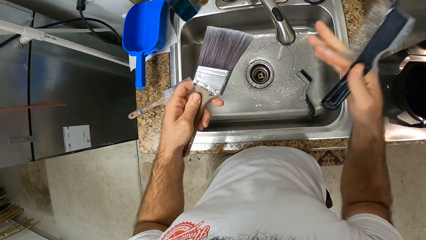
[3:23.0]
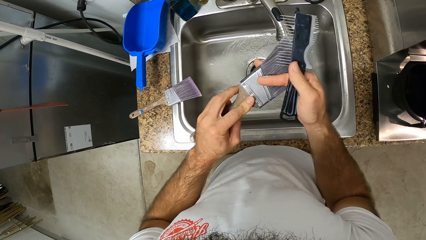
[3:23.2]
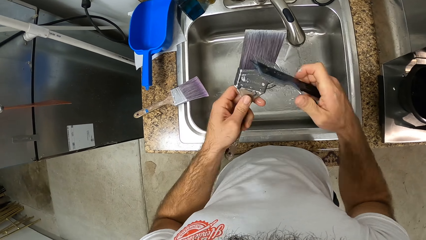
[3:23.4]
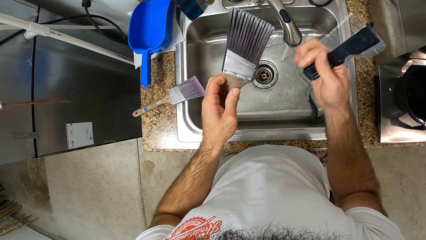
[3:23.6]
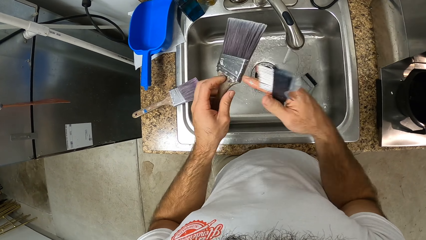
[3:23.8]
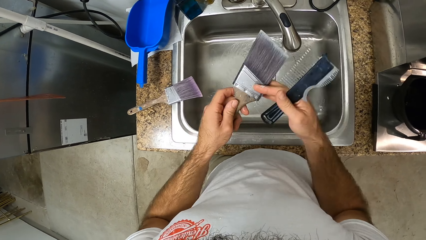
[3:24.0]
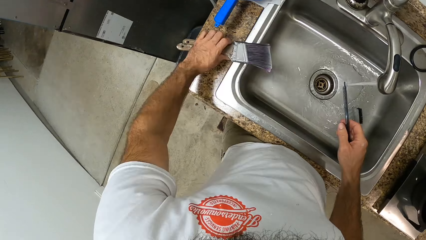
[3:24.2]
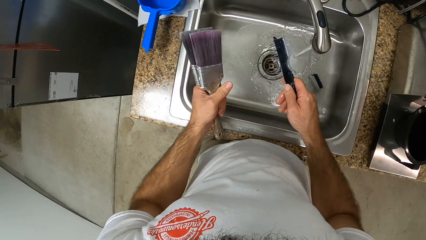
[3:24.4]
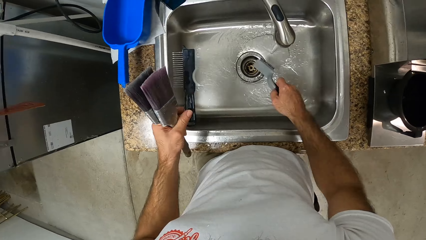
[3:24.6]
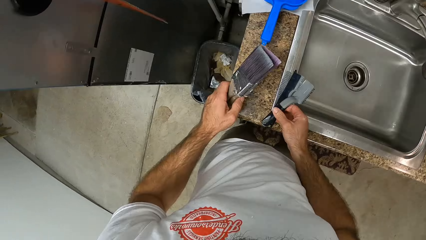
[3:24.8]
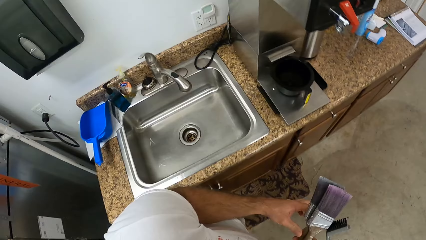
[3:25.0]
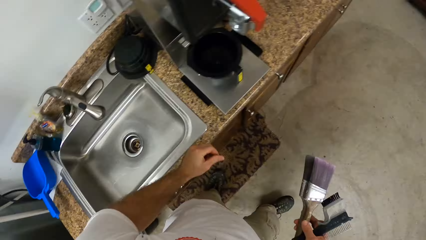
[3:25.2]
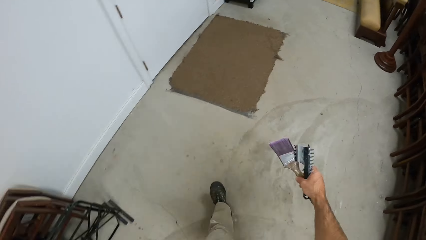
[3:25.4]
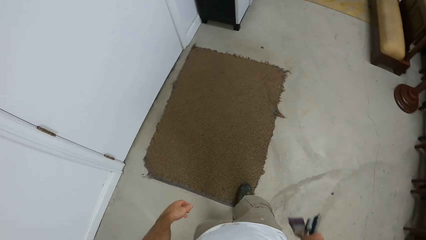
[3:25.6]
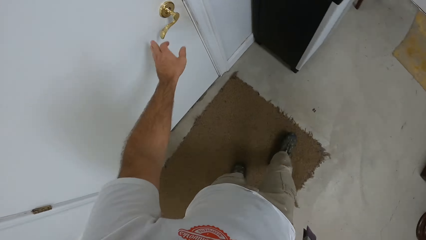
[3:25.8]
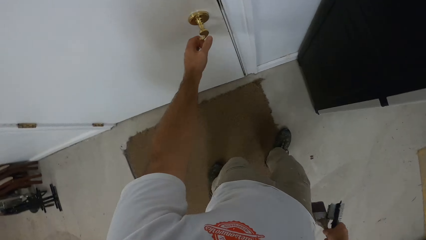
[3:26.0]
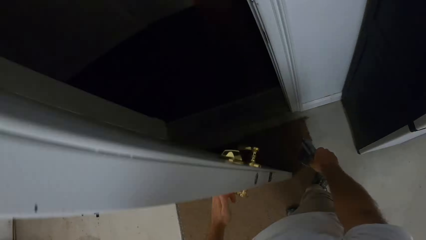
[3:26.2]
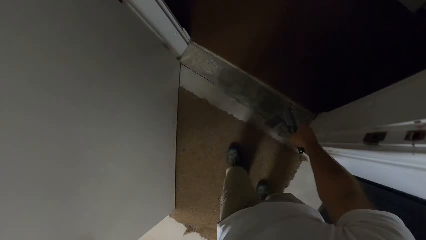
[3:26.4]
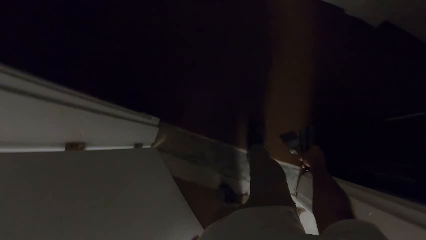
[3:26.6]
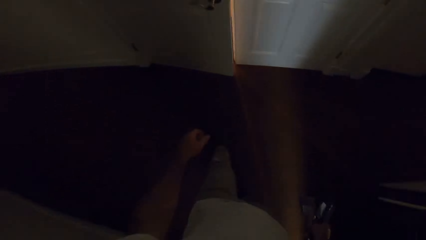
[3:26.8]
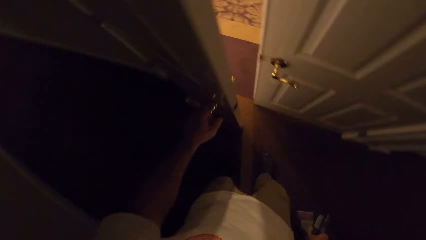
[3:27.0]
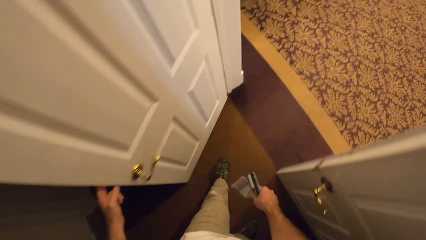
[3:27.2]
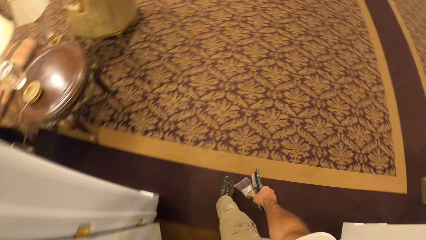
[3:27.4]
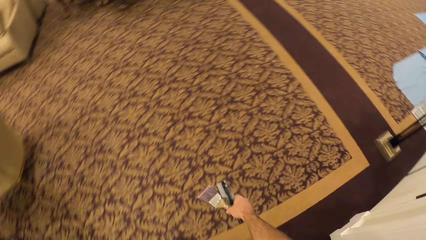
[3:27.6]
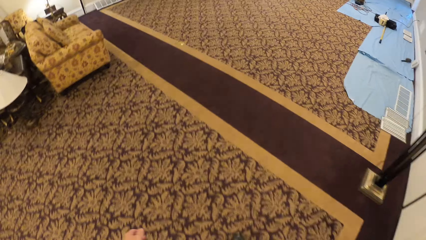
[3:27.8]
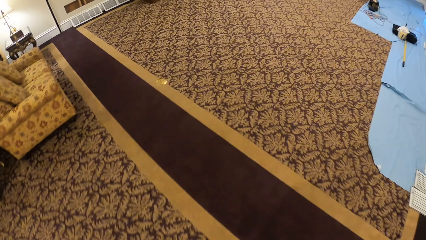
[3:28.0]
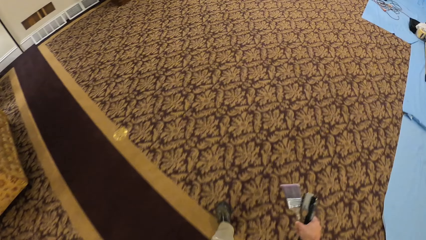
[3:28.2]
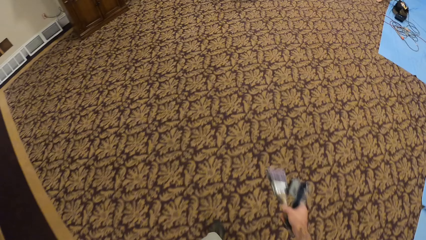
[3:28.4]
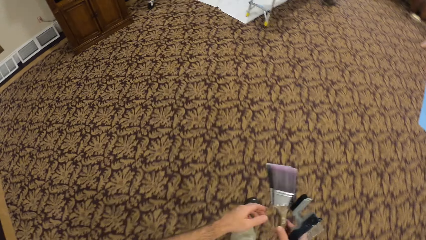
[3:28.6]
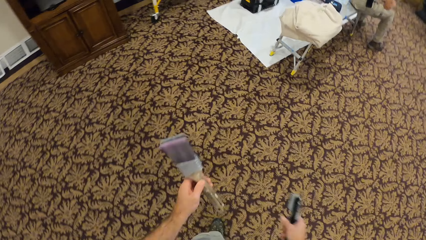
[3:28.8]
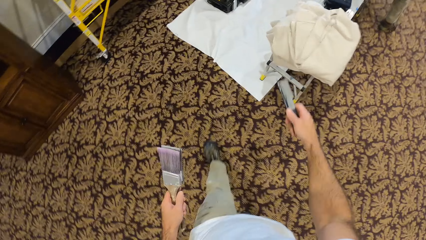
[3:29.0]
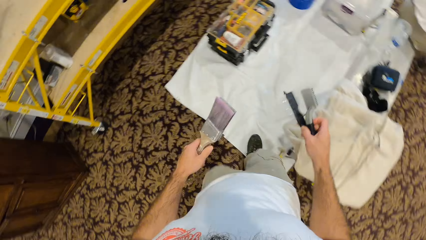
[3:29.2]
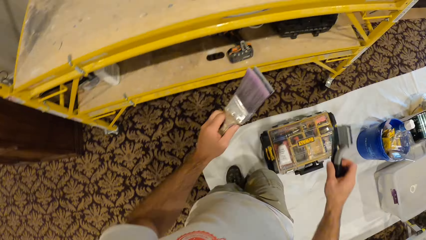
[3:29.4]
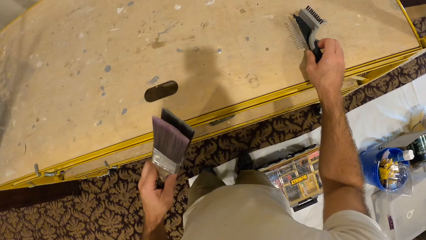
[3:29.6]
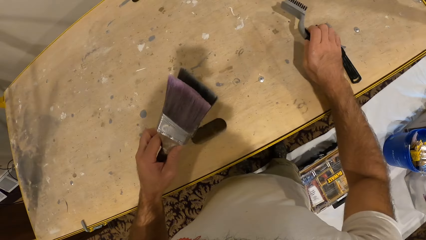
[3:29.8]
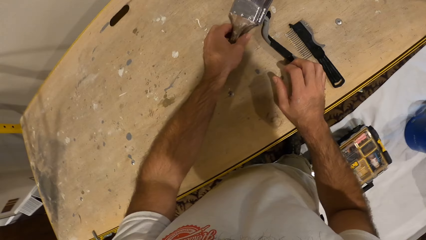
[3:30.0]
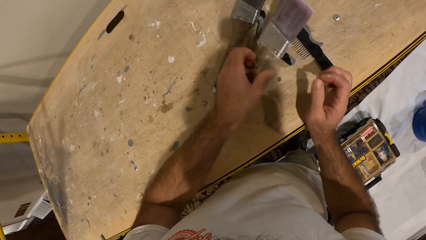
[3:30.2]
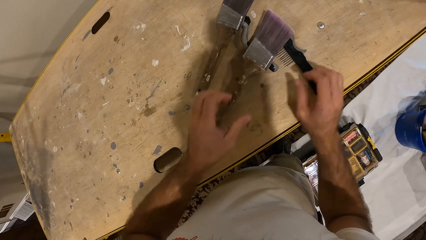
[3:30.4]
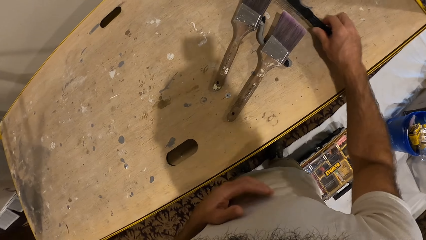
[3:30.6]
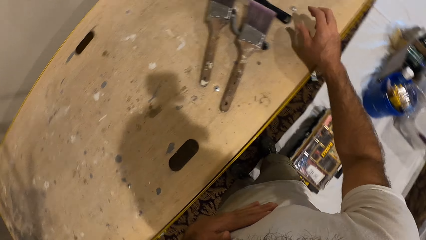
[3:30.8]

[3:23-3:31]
The camera wearer picks up the paint brush on the countertop. He closes the tap, picks up the brush and moves a container. He walks on the floor. He opens the door with his left hand. He walks on the floor. He opens the door with his left hand. He walks on the floor. He puts the paint brush on the table.

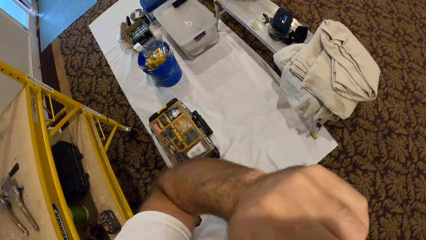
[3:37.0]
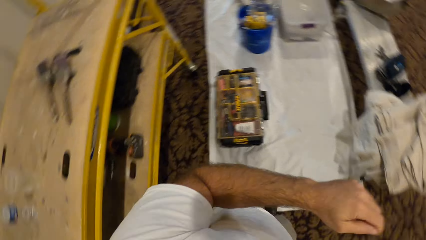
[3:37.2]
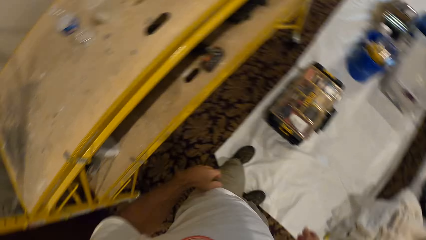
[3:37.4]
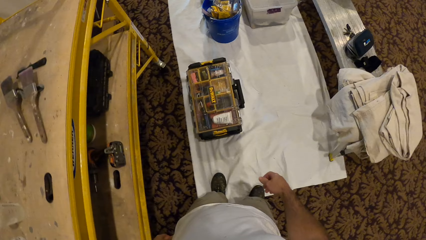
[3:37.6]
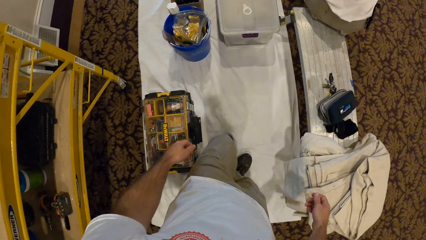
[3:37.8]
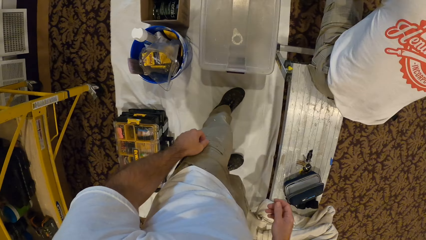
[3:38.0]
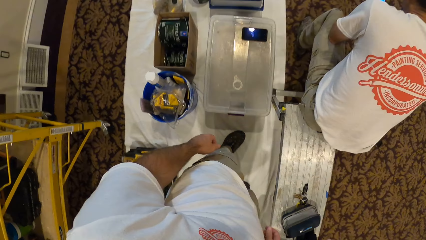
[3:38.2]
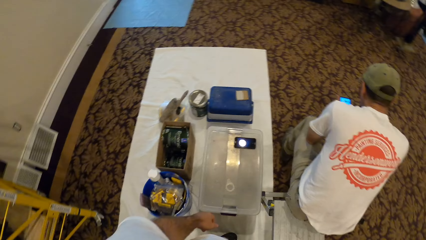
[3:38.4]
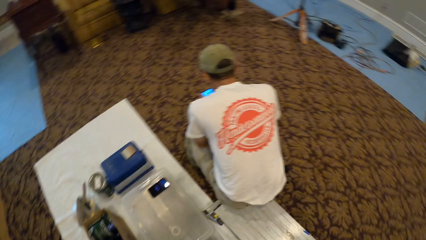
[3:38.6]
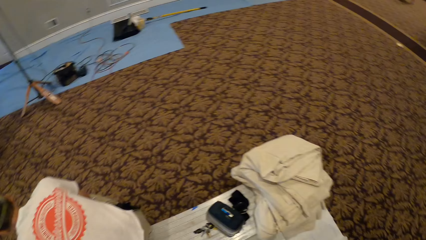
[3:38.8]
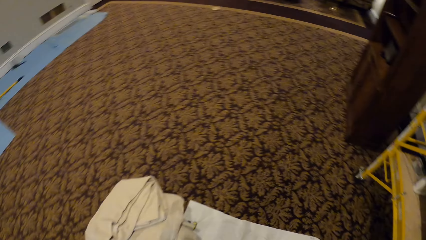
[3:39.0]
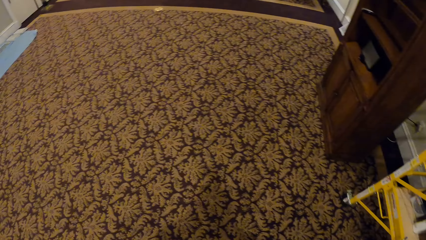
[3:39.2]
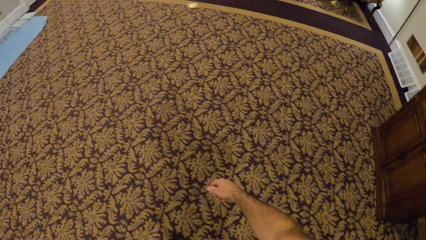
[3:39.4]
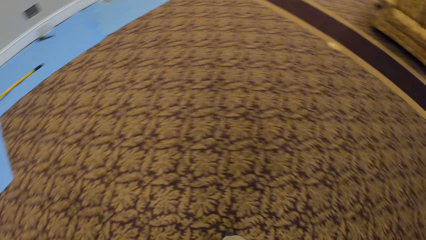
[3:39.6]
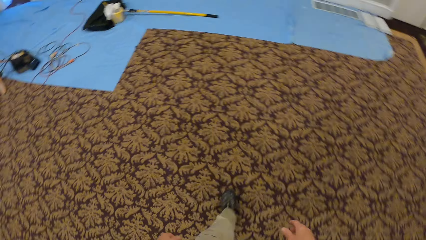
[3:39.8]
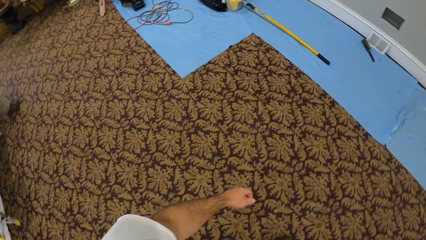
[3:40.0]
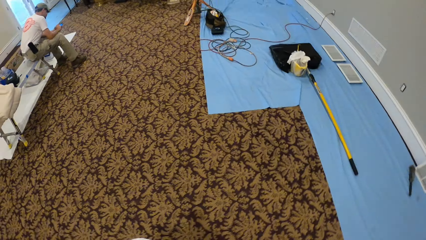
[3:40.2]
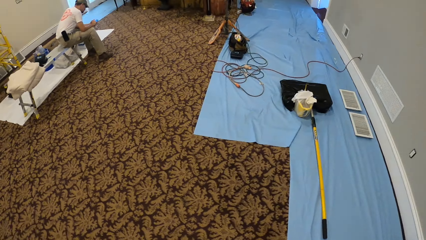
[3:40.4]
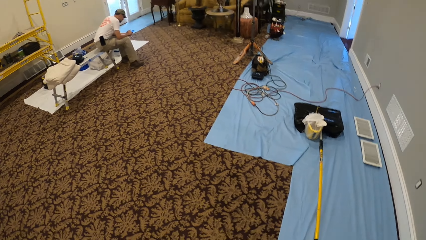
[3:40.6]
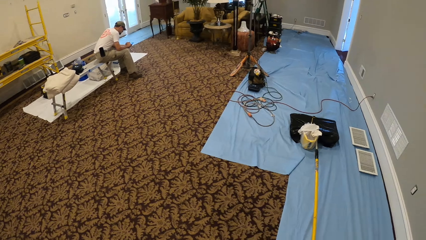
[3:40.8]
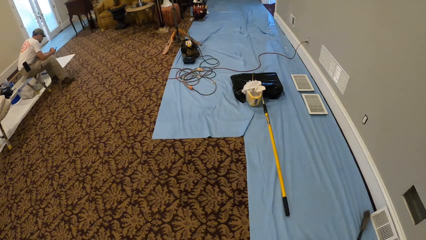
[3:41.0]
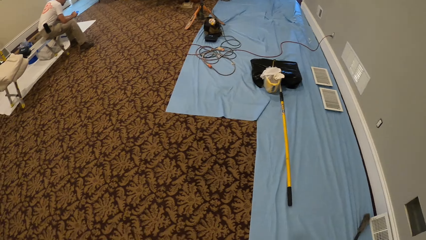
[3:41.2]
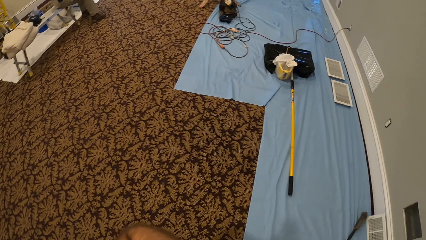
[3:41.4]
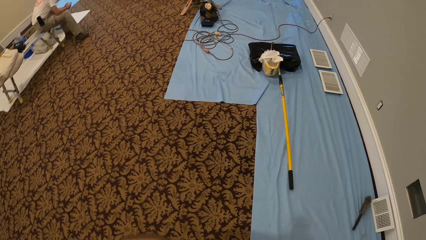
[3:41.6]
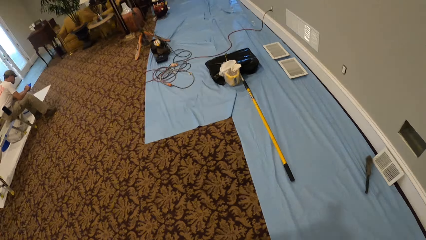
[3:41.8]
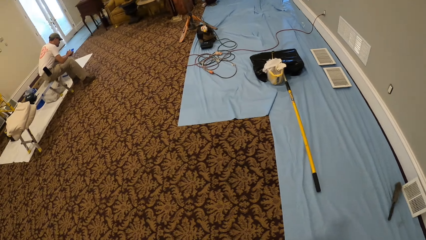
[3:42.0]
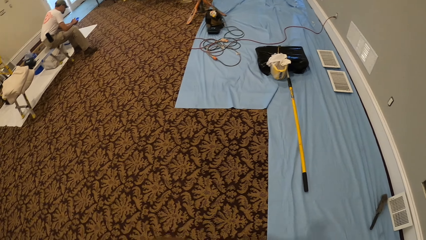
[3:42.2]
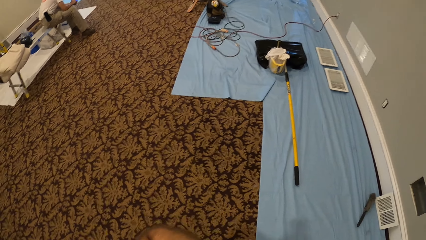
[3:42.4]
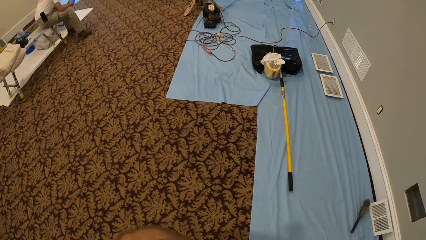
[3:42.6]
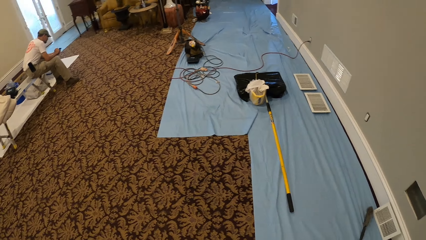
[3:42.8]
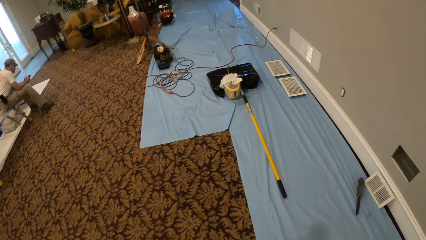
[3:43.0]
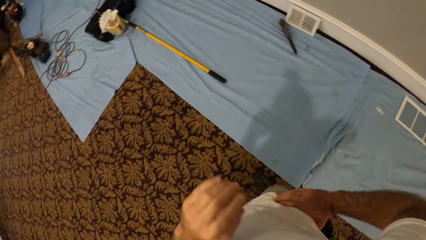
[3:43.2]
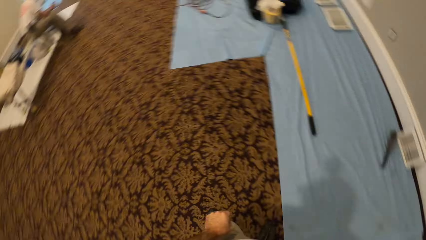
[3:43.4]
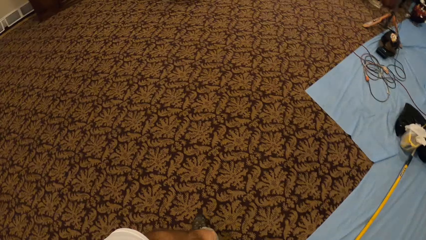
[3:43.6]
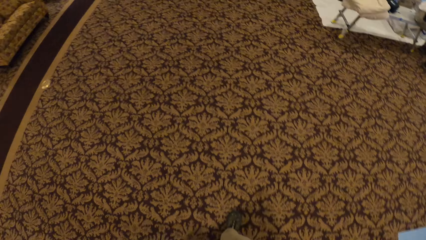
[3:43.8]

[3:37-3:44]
The camera wearer lifts a hand. They look around. They walk on the floor. They look around.
